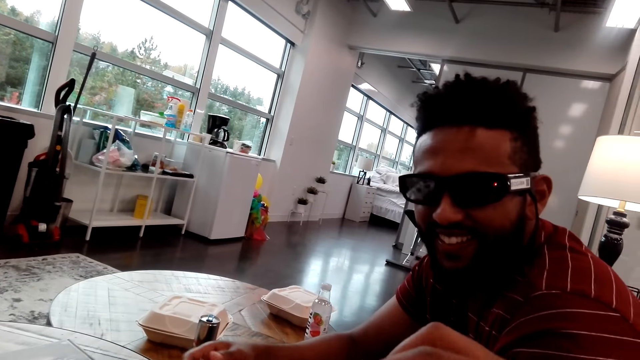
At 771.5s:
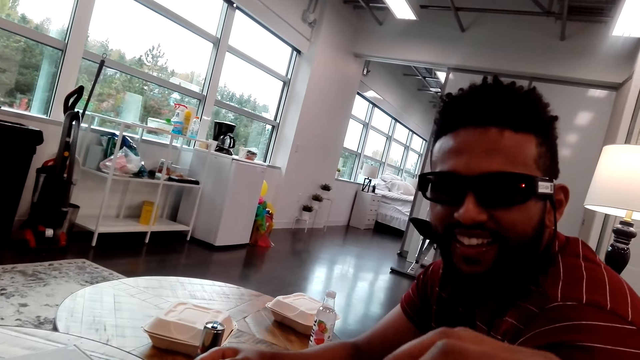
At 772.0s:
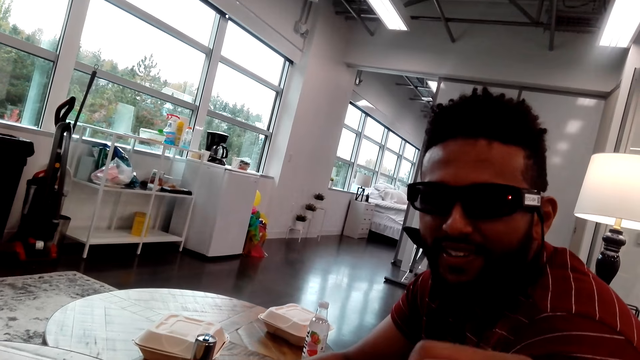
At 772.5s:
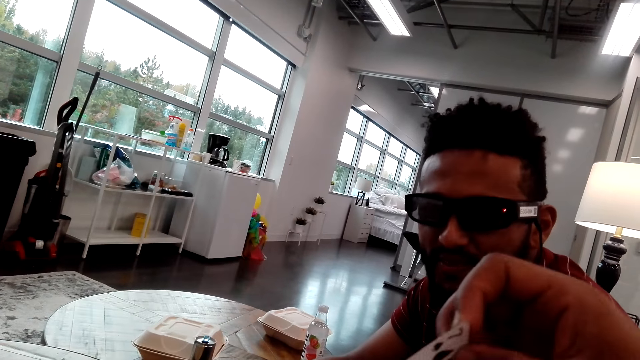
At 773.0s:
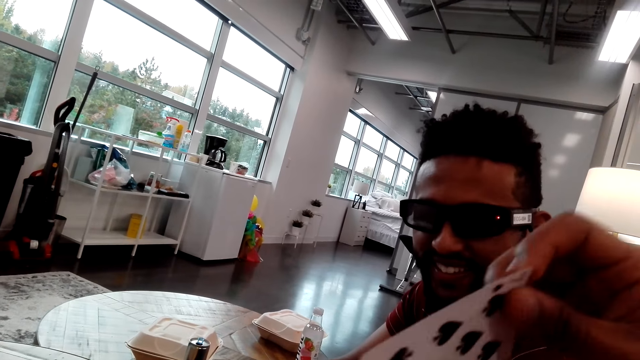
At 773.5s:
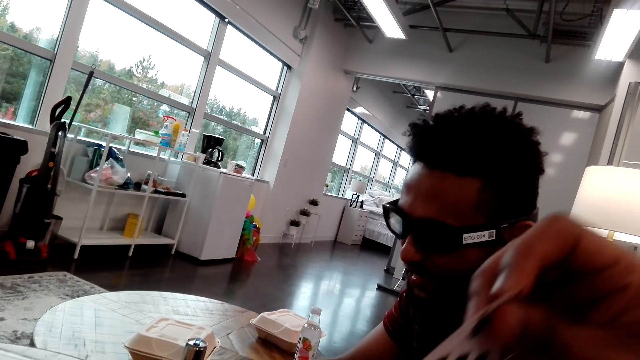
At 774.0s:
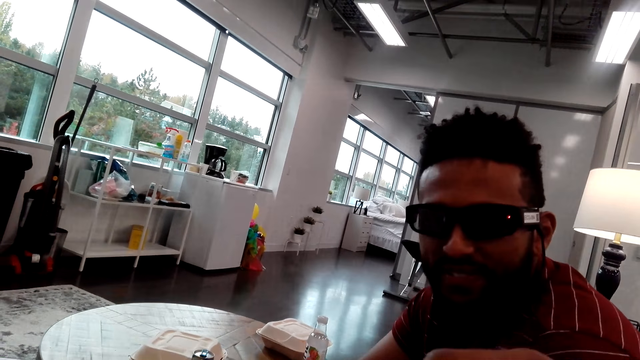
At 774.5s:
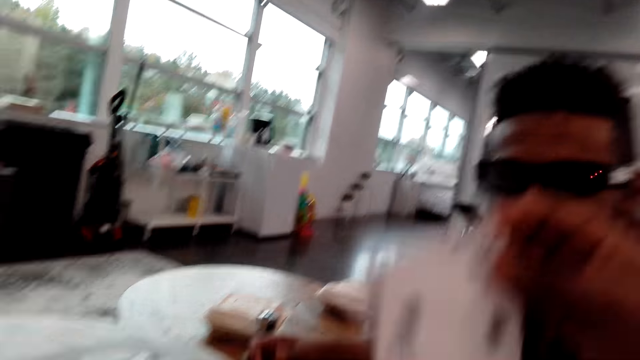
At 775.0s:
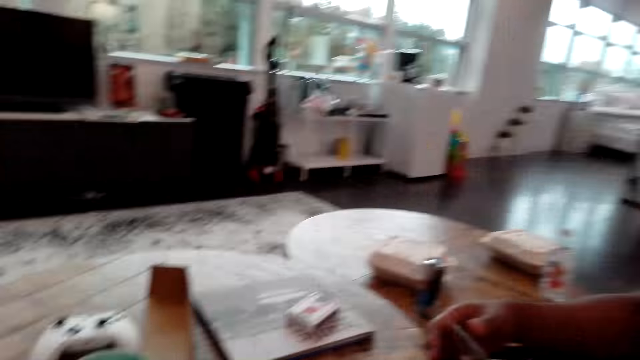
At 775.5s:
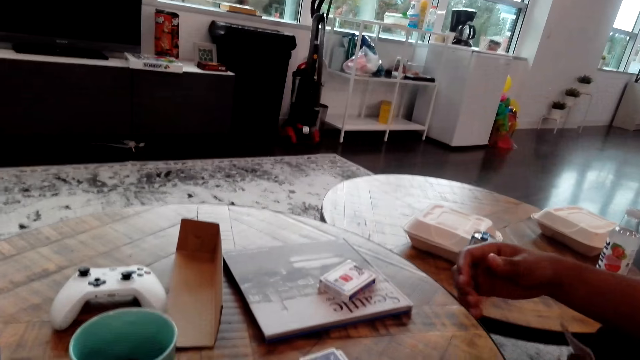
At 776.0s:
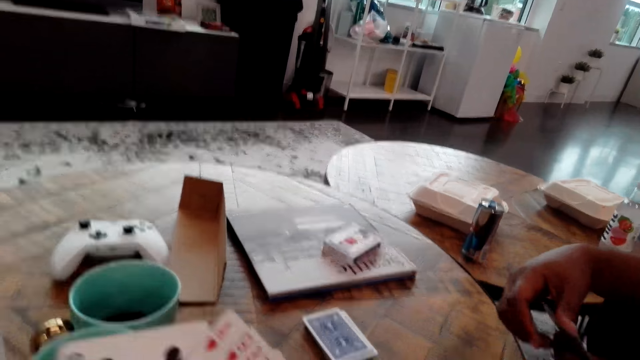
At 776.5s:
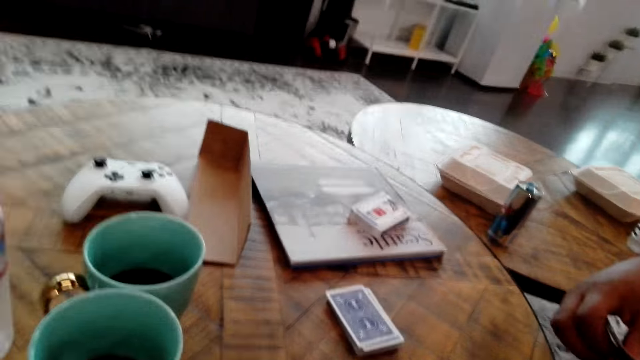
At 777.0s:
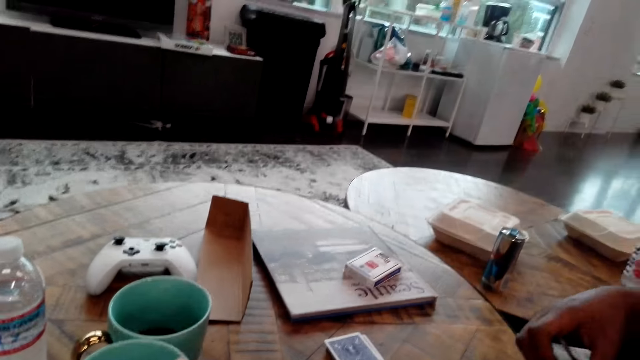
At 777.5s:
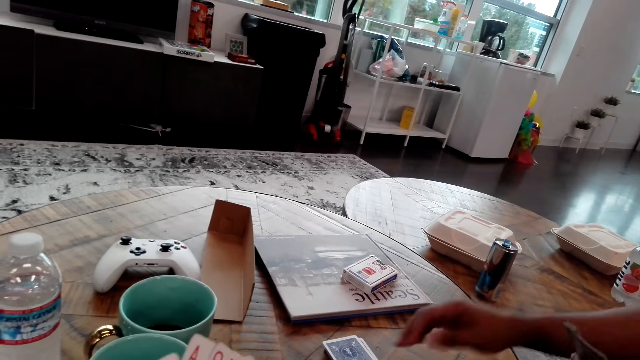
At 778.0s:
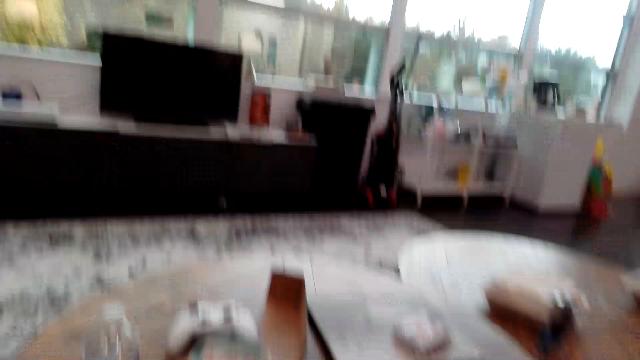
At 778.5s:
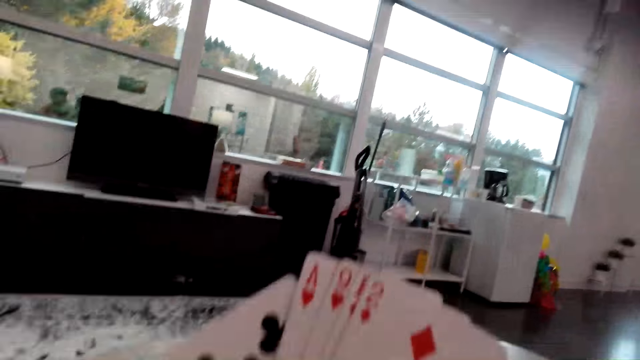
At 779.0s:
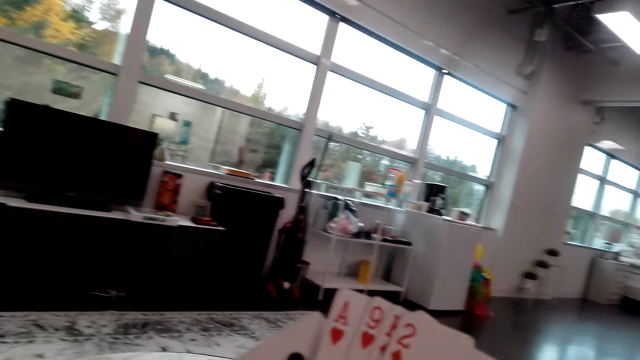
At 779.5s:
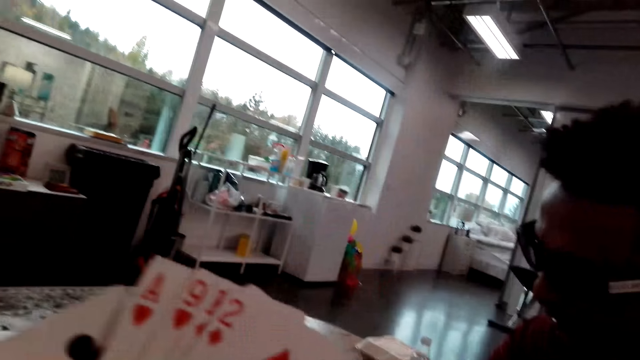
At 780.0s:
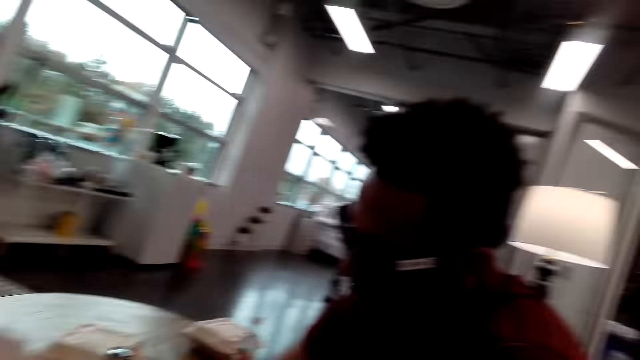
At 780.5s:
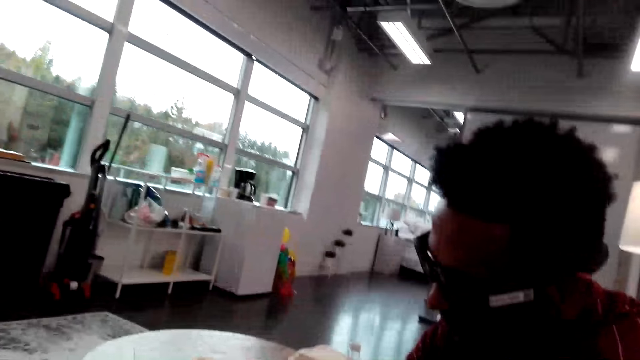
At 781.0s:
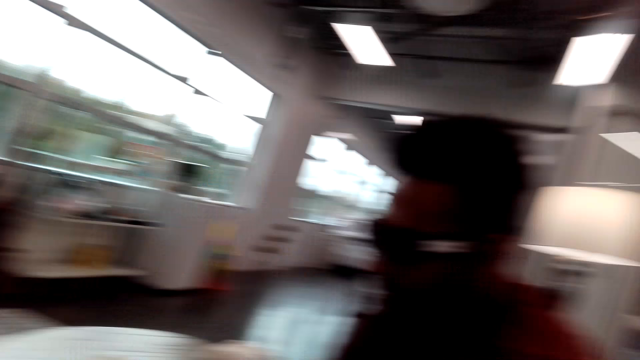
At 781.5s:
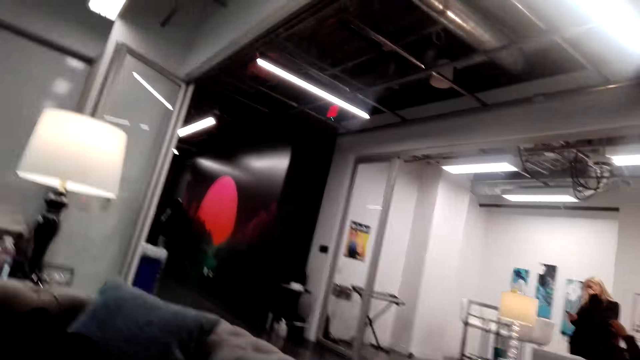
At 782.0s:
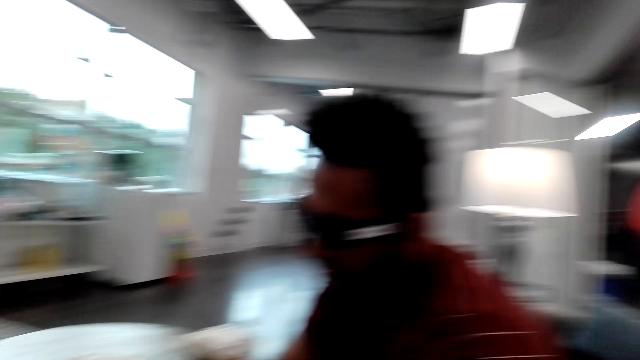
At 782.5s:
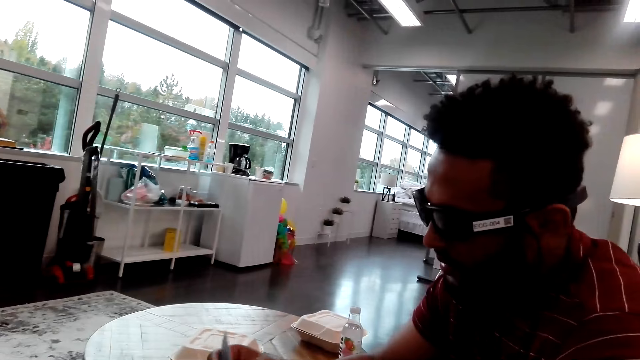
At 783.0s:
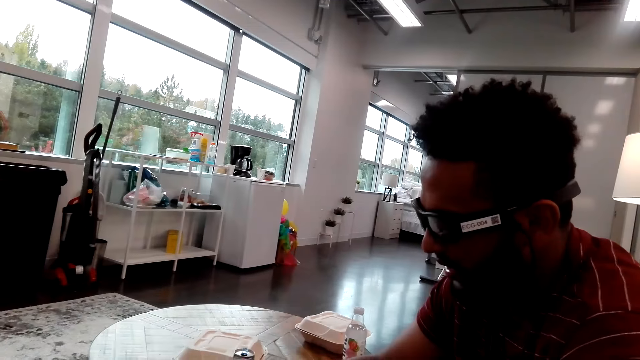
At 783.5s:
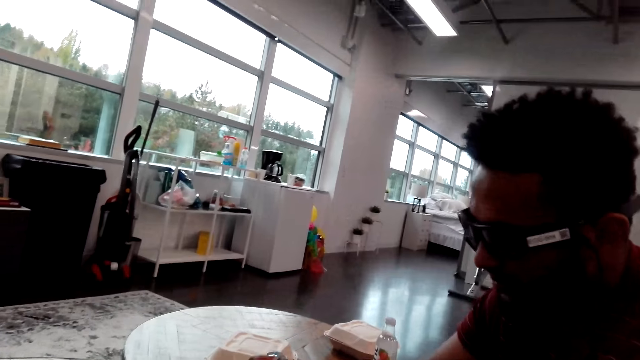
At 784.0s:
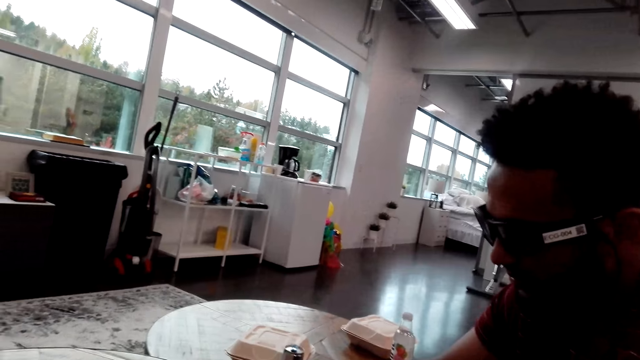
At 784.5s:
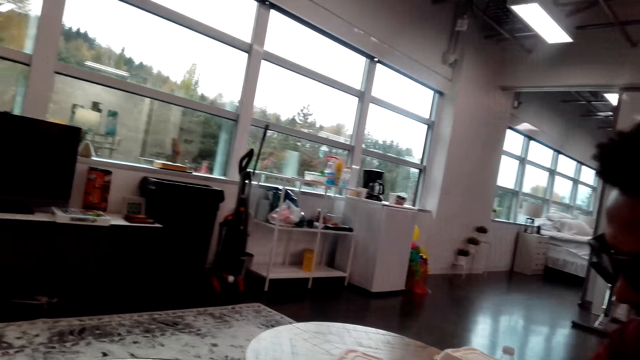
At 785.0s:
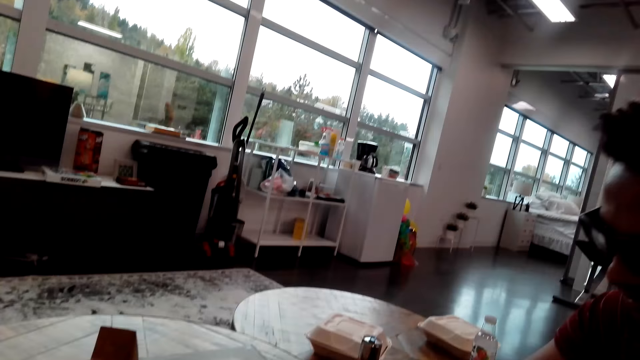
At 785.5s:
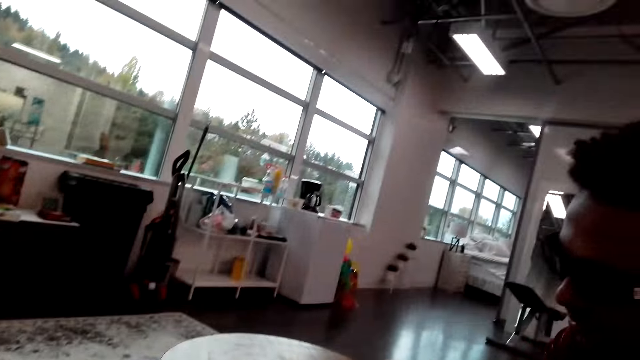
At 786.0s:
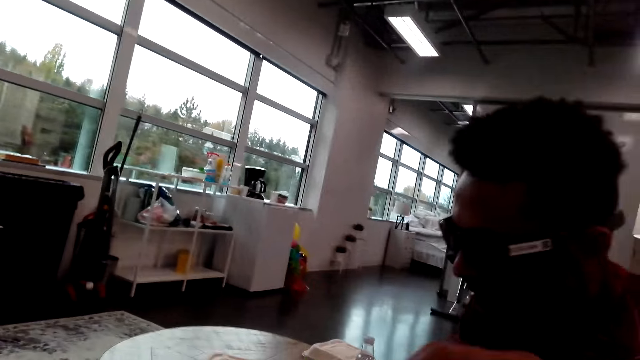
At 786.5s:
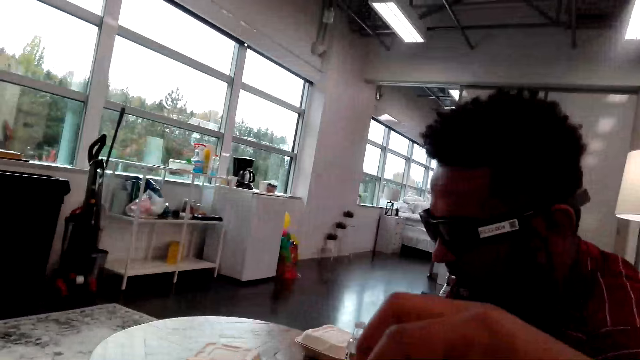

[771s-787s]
The camera wearer picks up the card. They put down the cards. They look around. They touch the cards. They look around.

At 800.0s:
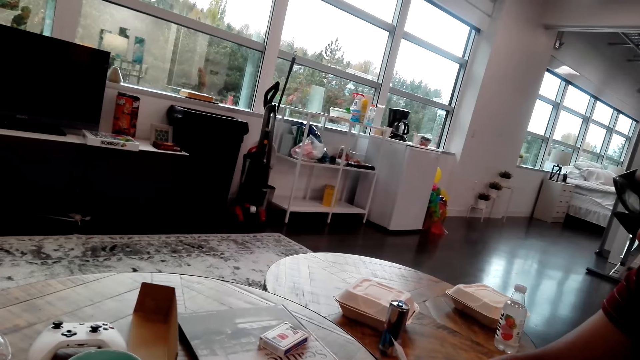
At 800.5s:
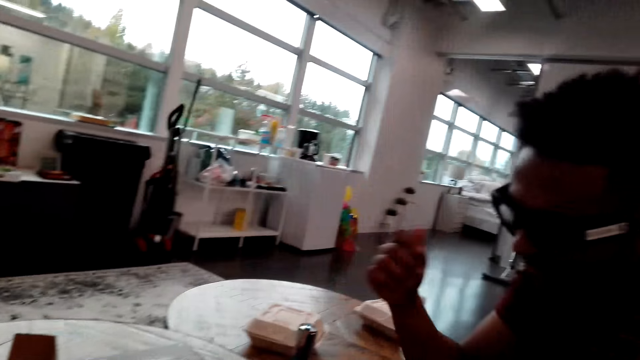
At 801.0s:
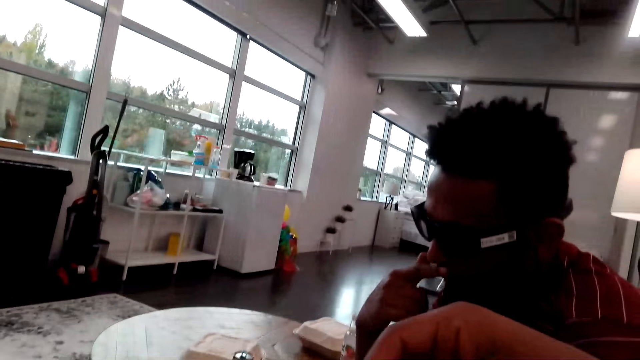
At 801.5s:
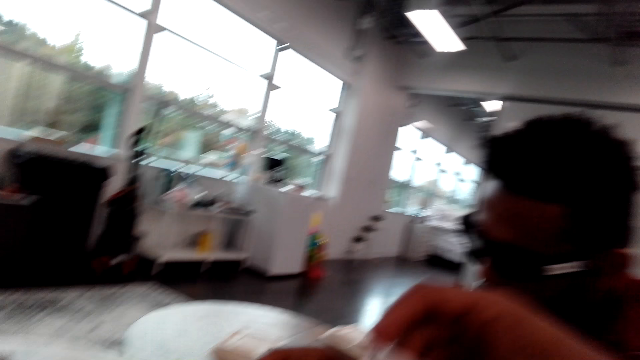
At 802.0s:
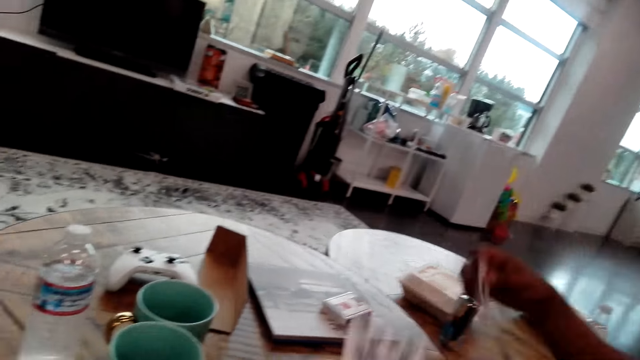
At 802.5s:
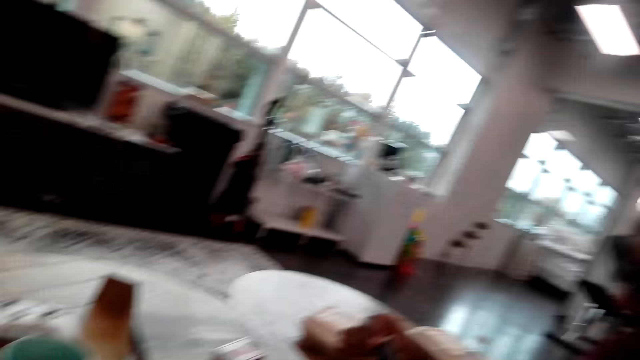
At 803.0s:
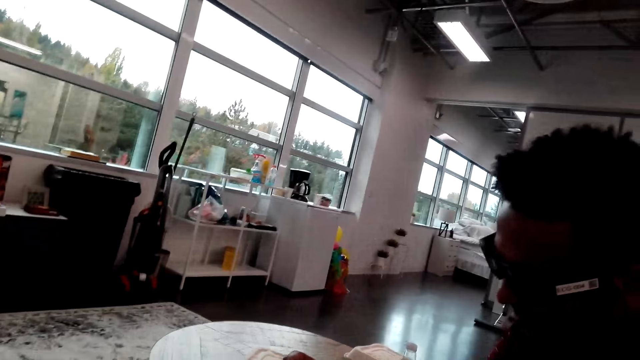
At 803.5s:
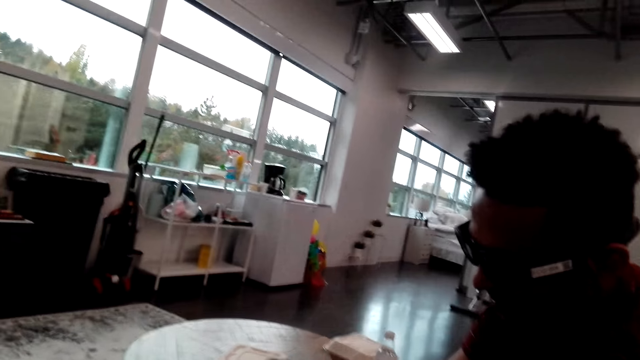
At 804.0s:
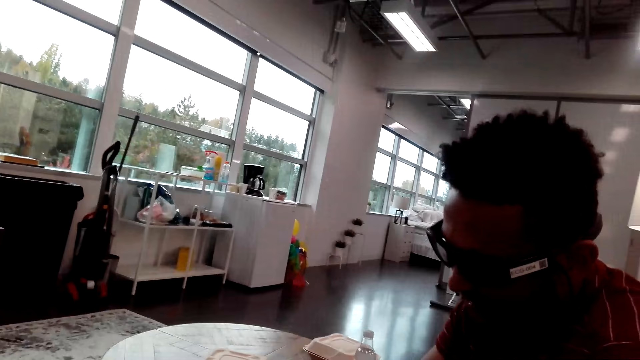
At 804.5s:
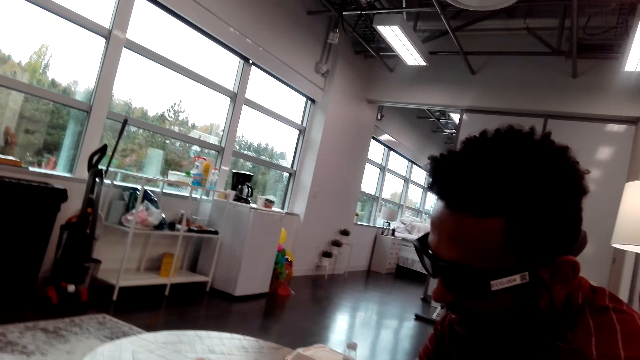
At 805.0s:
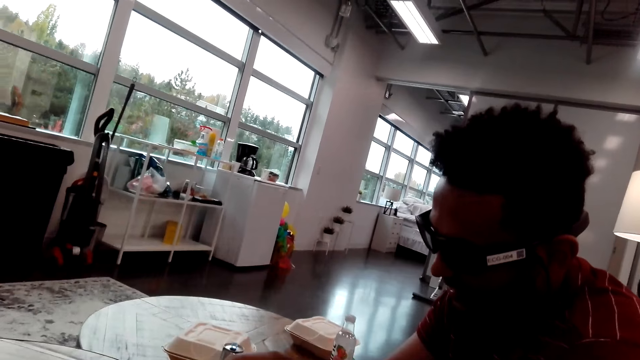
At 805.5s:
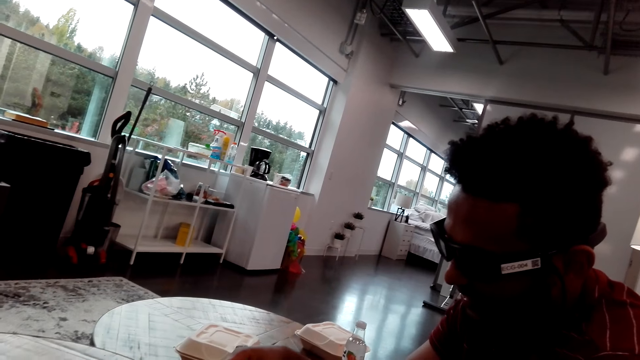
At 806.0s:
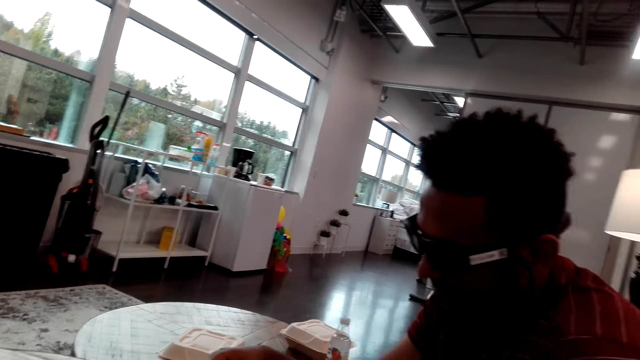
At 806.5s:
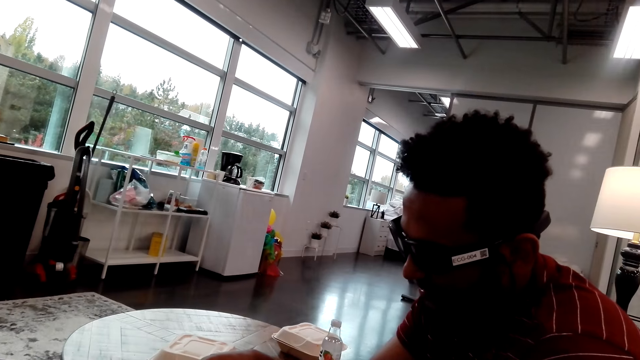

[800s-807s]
The camera wearer picks up the card. They put down the cards. They look at a person.
